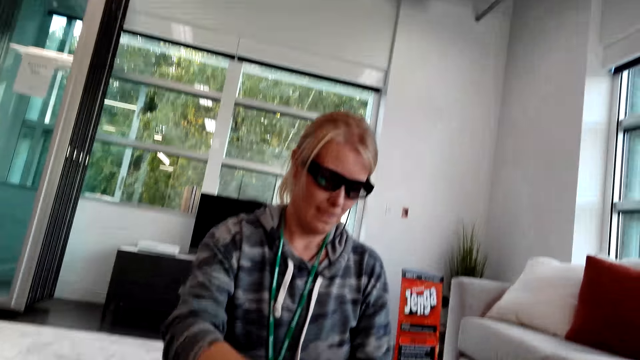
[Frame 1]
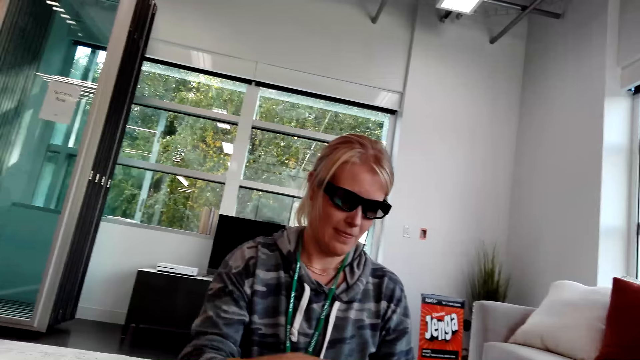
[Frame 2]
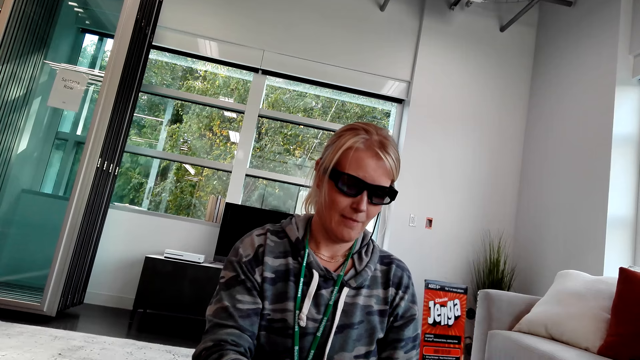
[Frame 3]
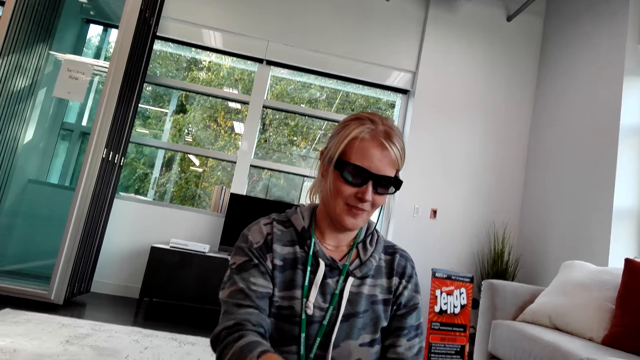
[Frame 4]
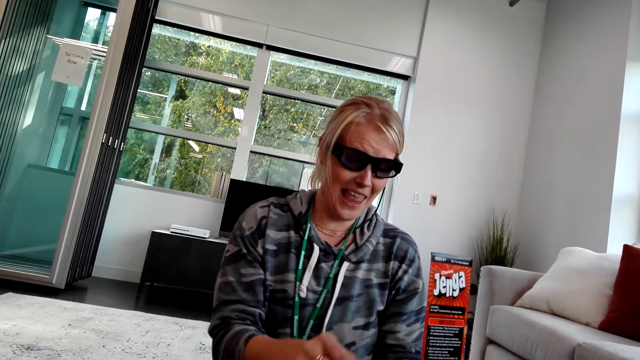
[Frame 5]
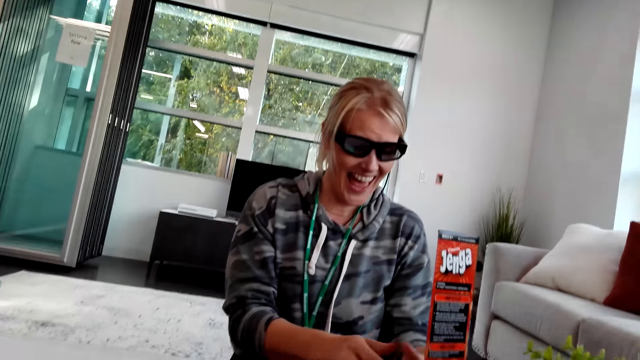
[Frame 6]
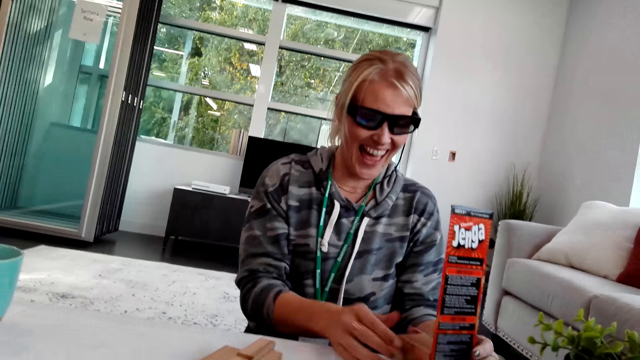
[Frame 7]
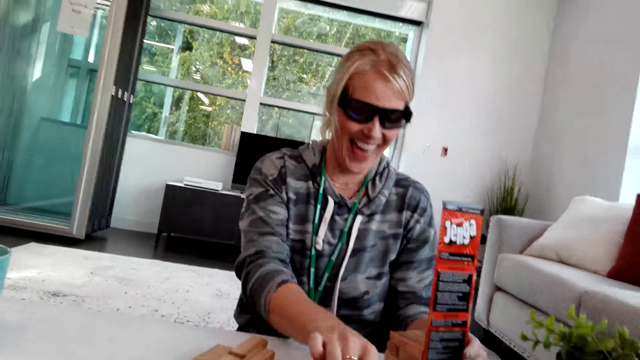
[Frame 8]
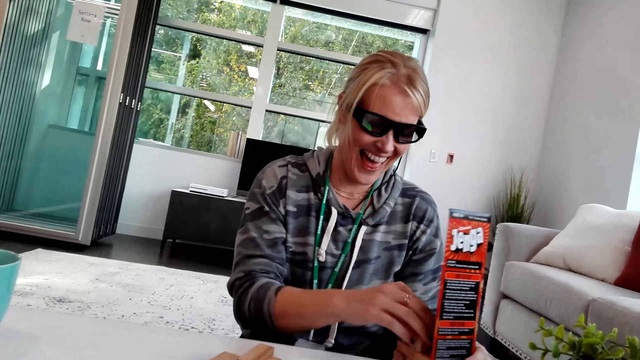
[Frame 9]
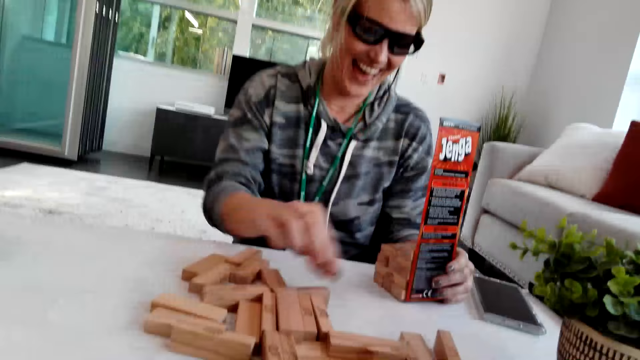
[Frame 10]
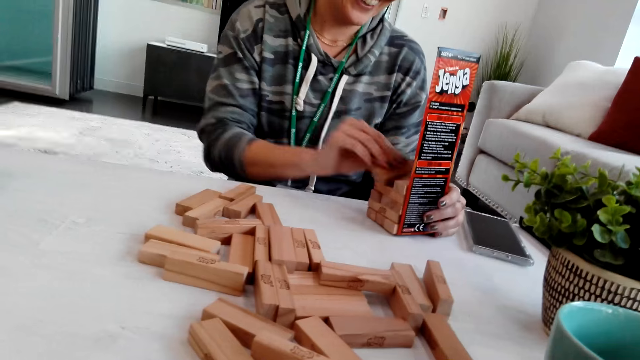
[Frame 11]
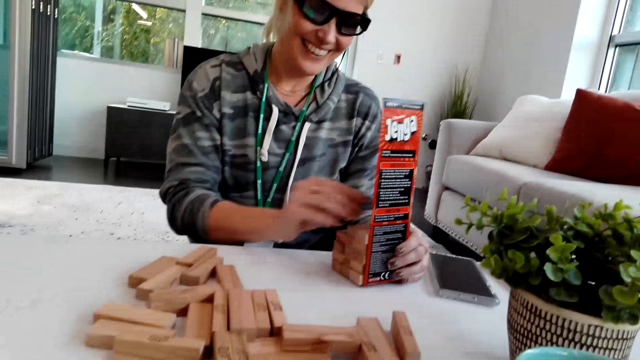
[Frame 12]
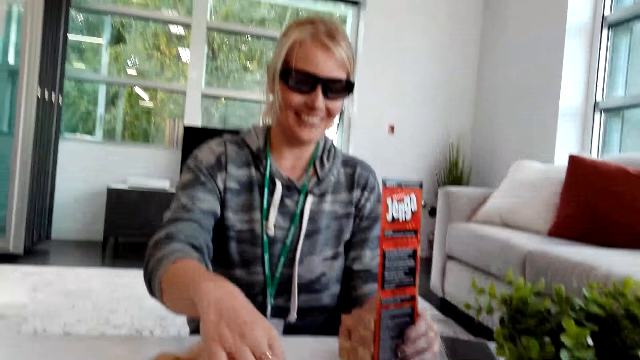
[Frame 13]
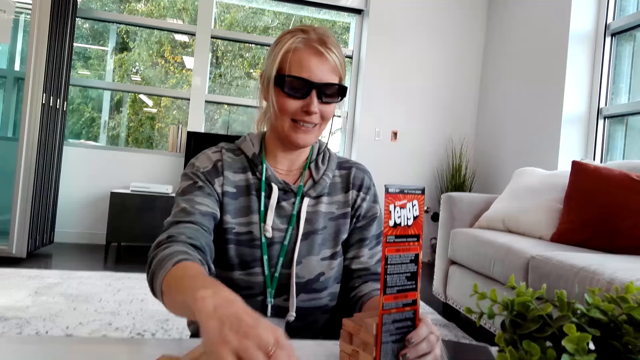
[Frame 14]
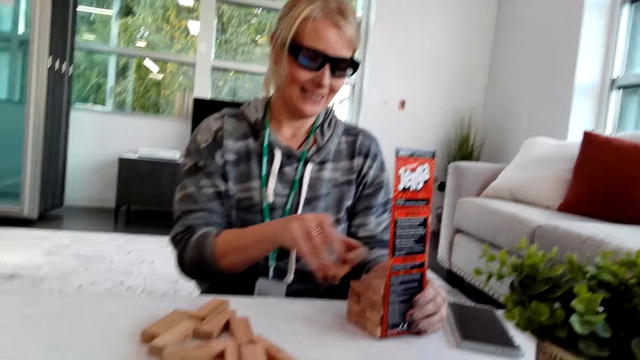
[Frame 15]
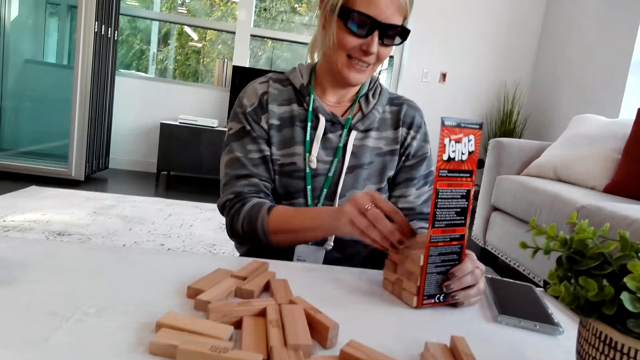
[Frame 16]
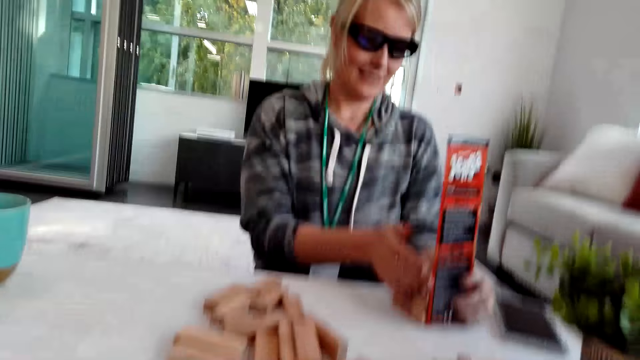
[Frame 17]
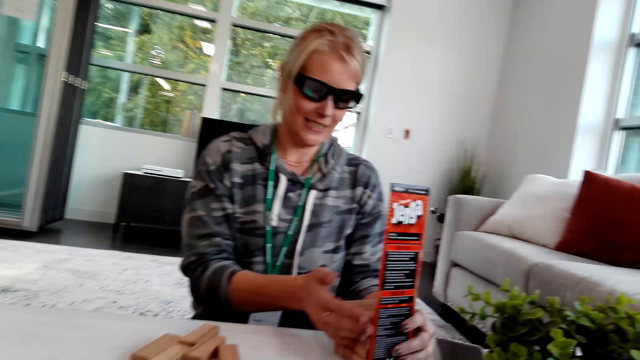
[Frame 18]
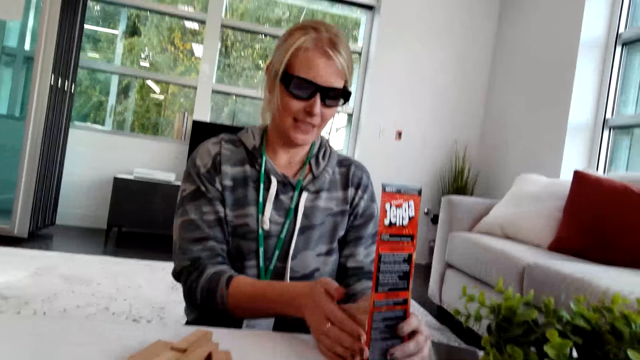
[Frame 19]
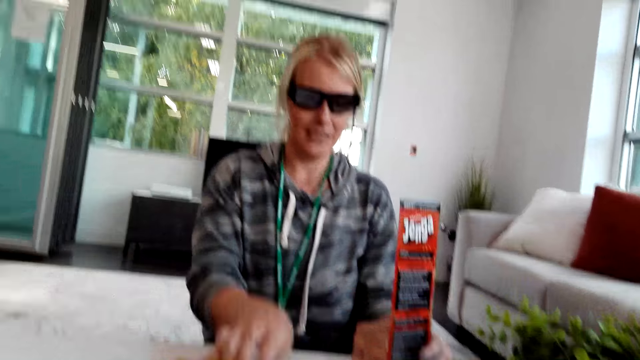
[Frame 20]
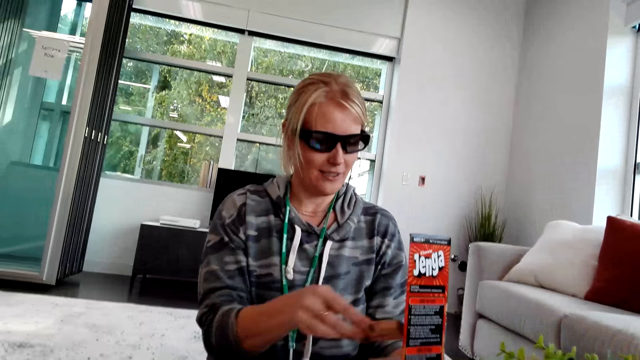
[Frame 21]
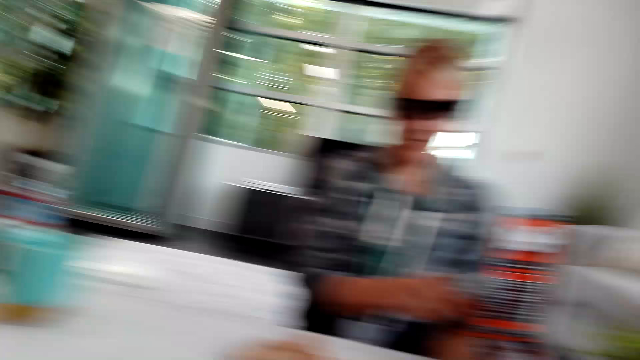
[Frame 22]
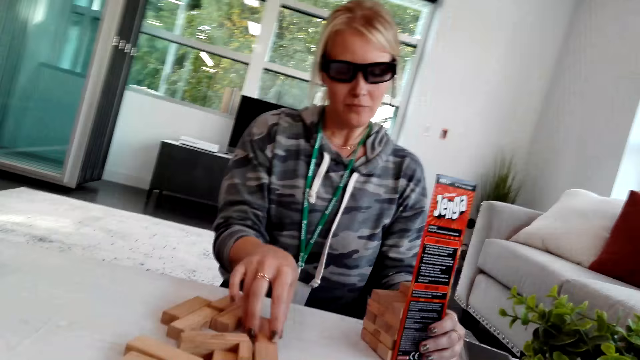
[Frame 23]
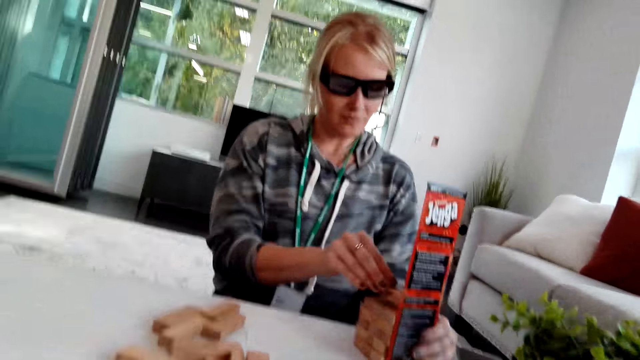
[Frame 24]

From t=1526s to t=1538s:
A person interacts with the camera wearer. The person arranges pieces of wood on the table, adjusts the wood, and arranges the pieces of wood on the table.

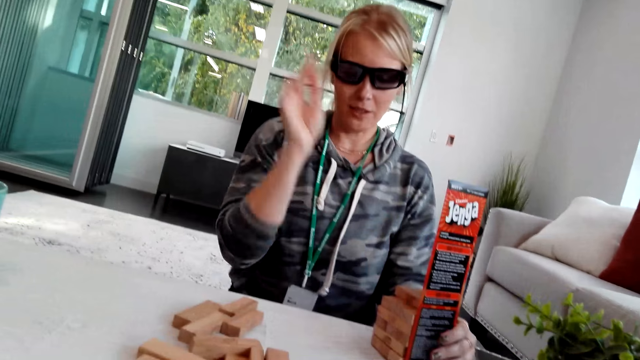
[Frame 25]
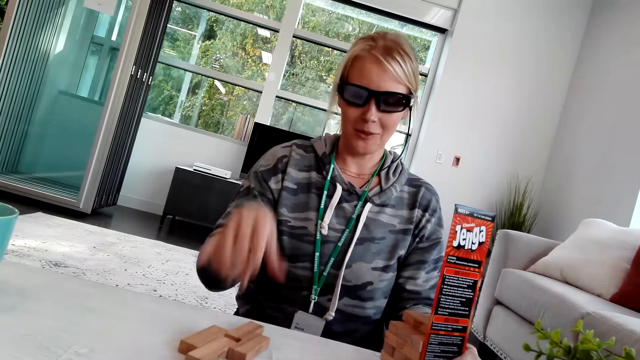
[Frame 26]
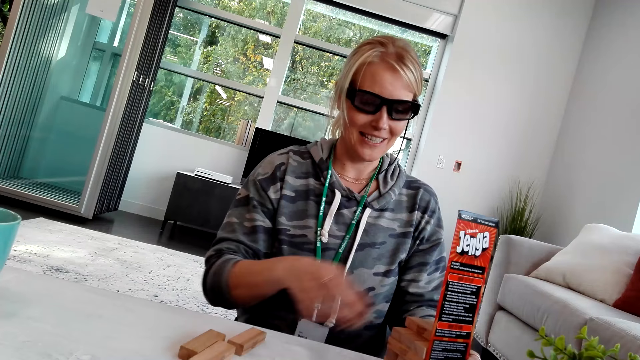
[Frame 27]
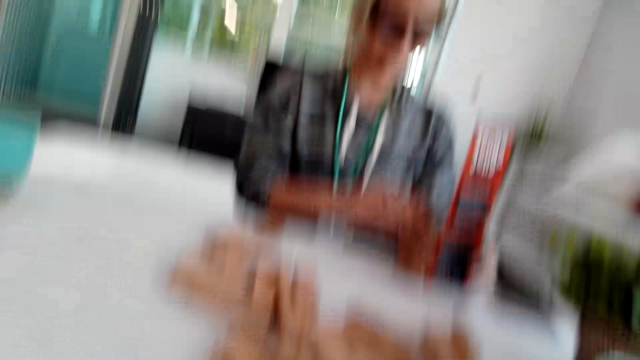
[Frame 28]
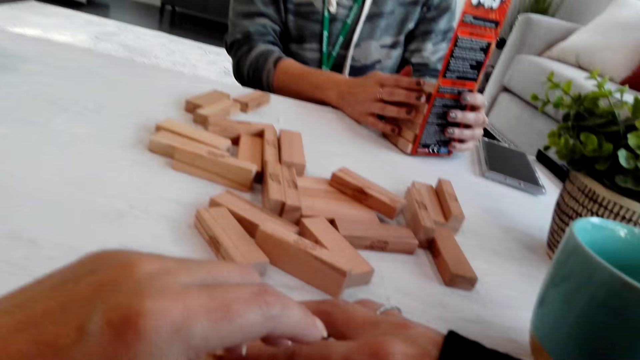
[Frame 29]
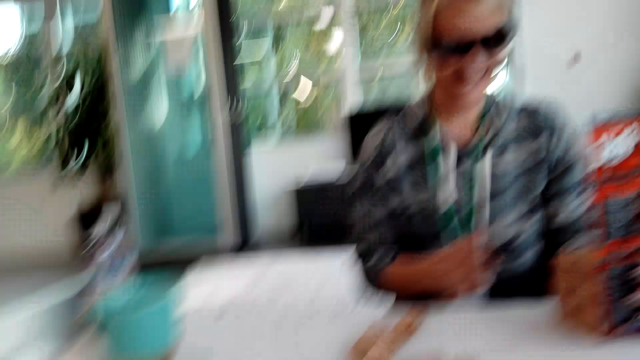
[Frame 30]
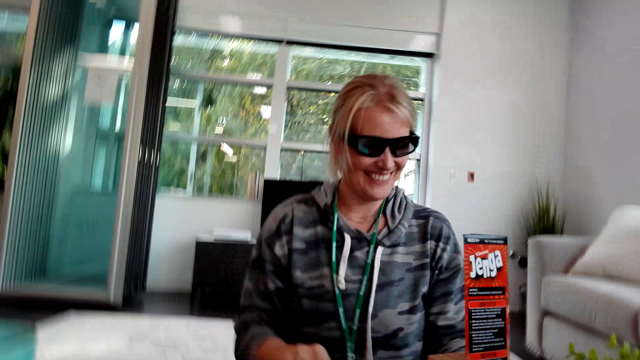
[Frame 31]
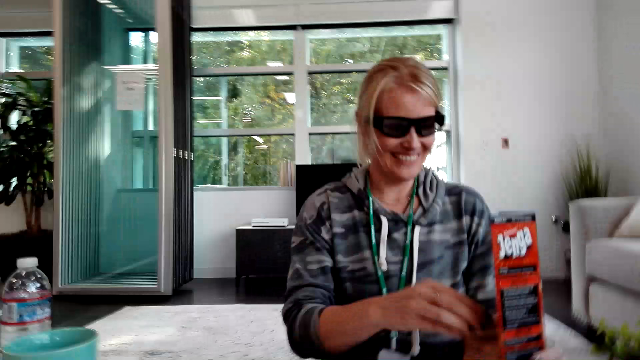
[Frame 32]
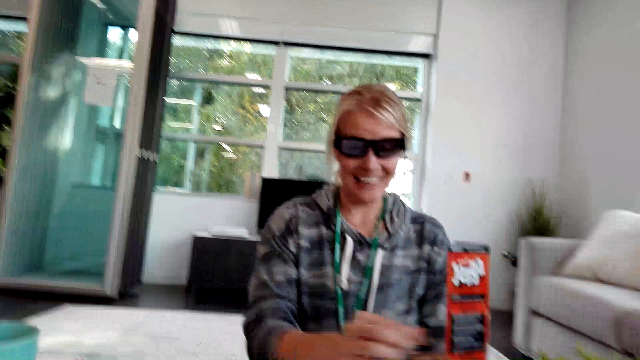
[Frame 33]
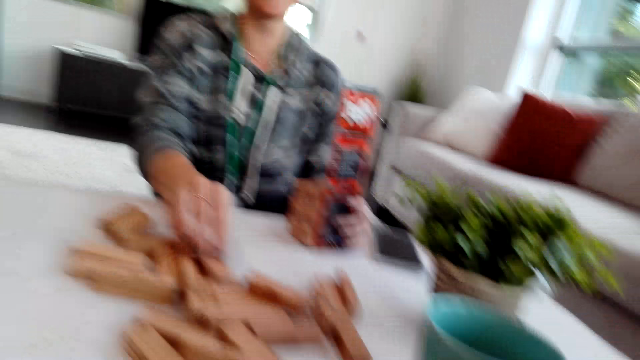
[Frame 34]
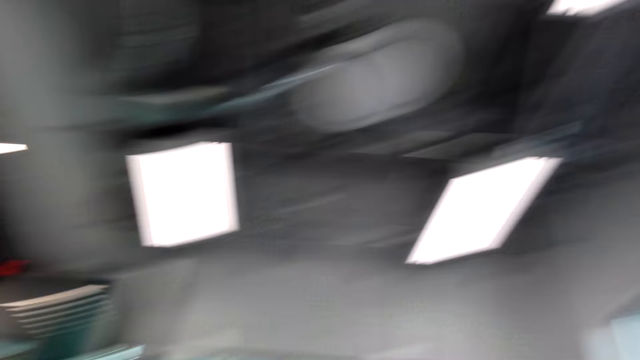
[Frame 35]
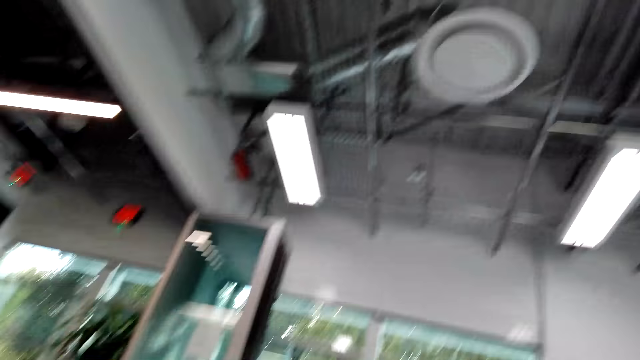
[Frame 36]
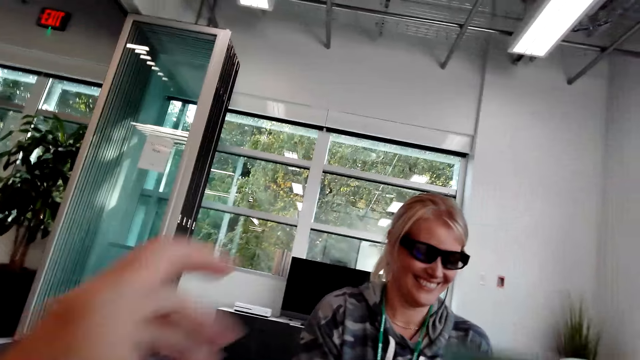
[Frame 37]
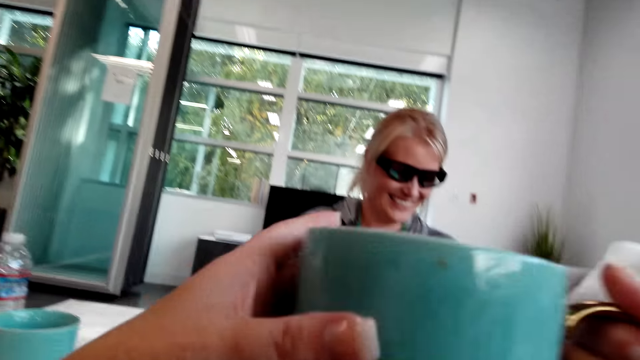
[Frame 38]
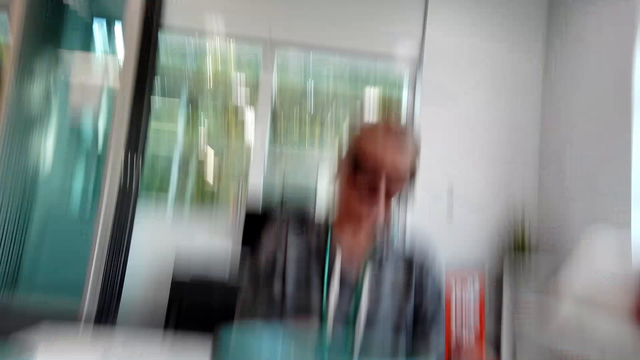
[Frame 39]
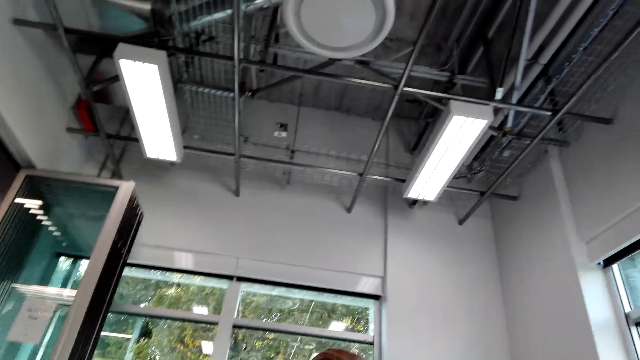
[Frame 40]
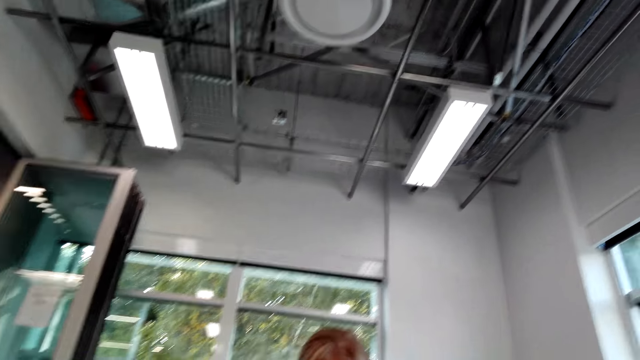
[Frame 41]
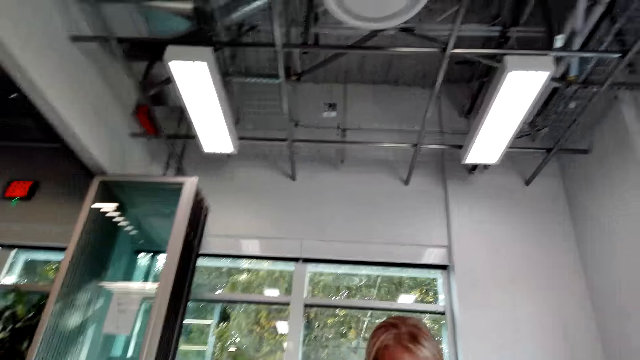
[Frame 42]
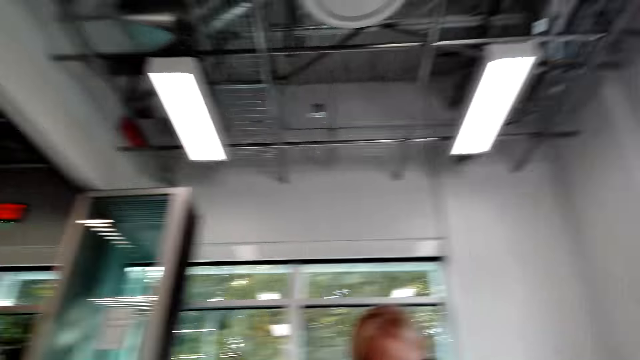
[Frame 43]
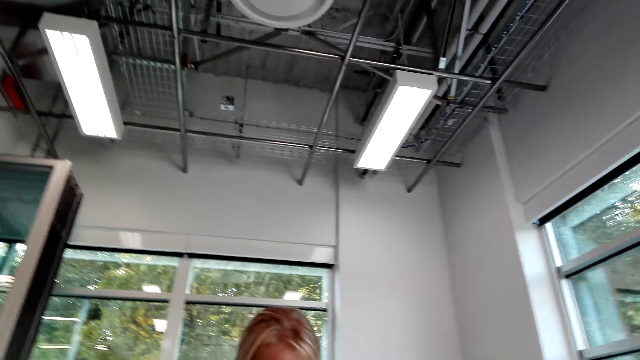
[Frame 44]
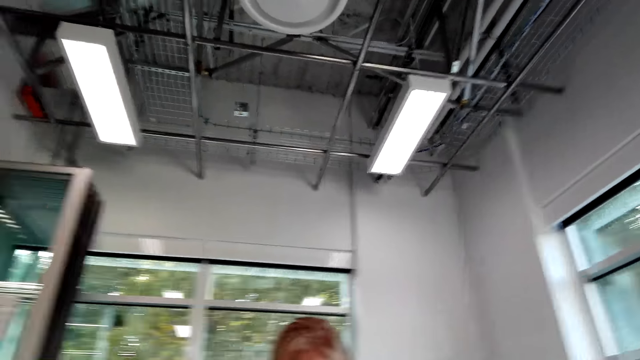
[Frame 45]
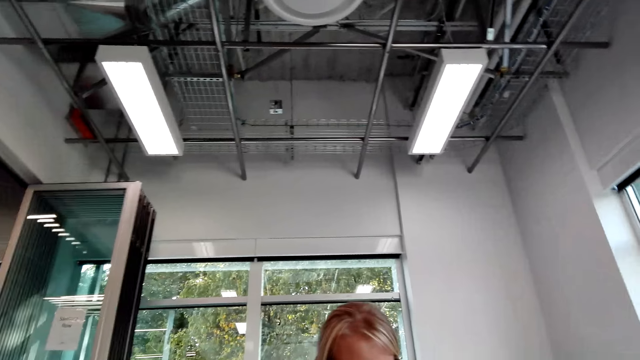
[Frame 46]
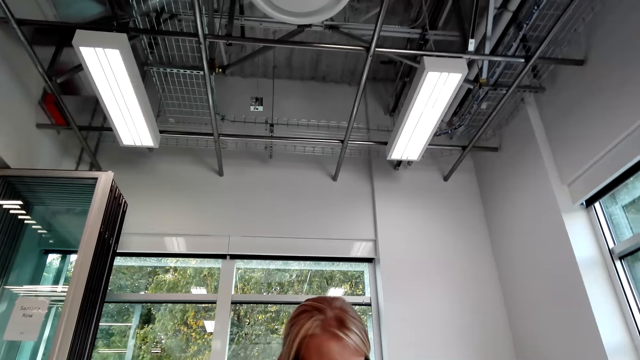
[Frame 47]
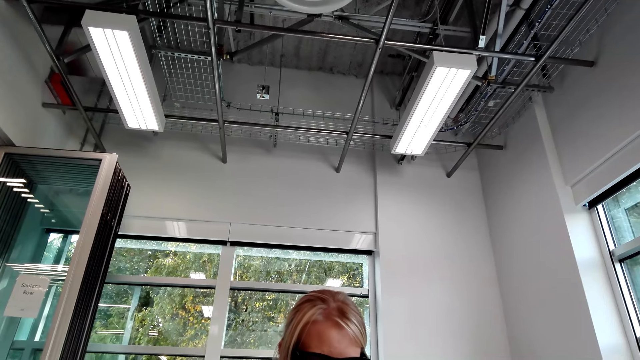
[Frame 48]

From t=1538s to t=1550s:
A person raises a hand. The camera wearer moves their hands. The person interacts with the camera wearer and arranges pieces of wood on the table. The camera wearer looks around, holds a cup, picks up the cup, and looks around.
